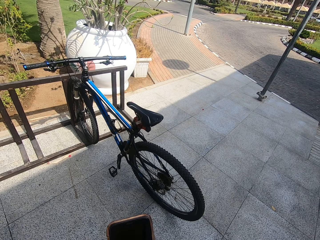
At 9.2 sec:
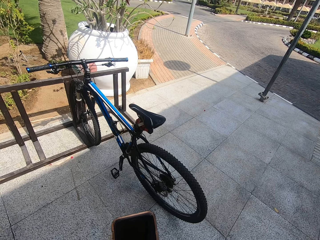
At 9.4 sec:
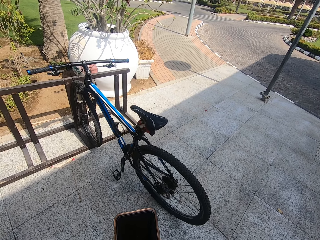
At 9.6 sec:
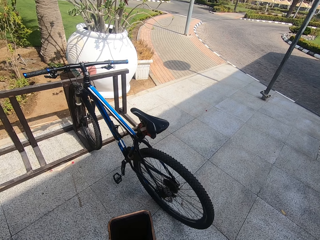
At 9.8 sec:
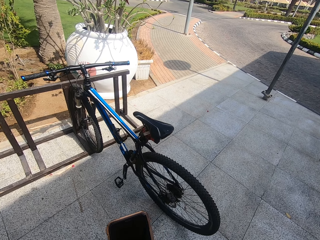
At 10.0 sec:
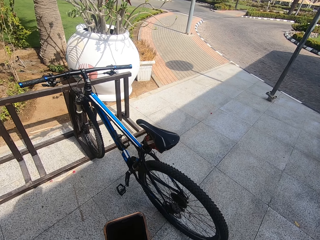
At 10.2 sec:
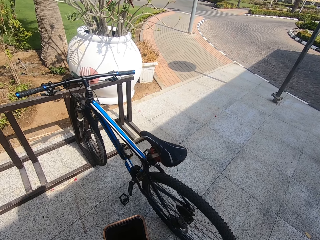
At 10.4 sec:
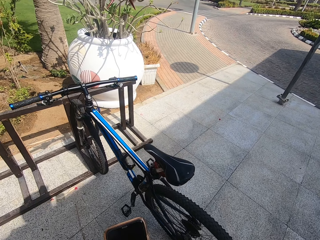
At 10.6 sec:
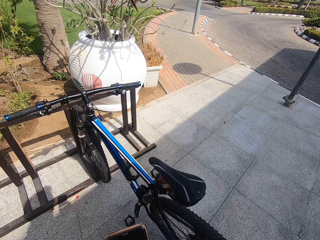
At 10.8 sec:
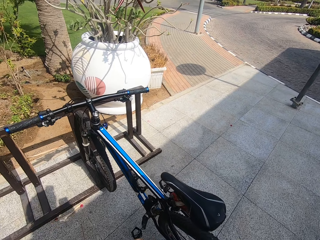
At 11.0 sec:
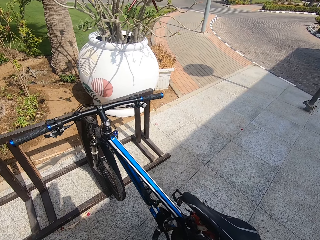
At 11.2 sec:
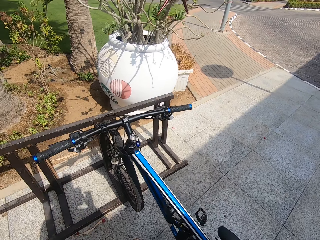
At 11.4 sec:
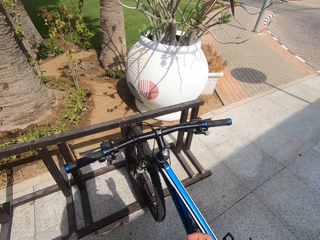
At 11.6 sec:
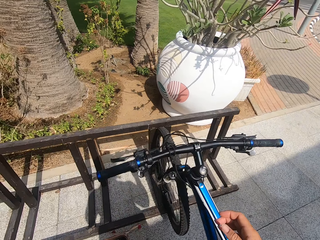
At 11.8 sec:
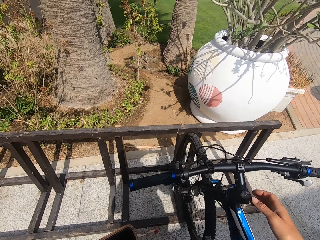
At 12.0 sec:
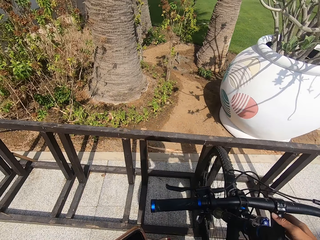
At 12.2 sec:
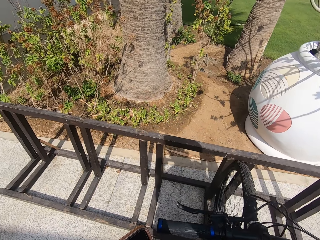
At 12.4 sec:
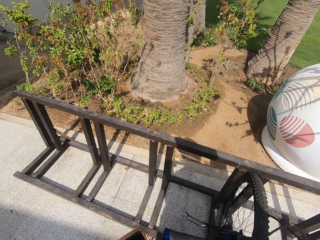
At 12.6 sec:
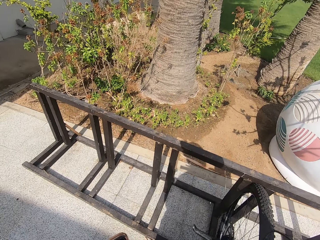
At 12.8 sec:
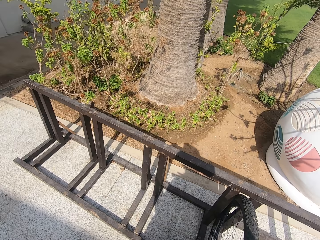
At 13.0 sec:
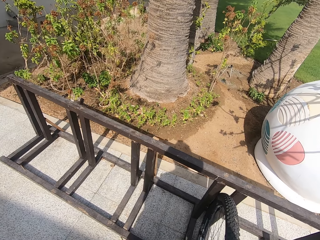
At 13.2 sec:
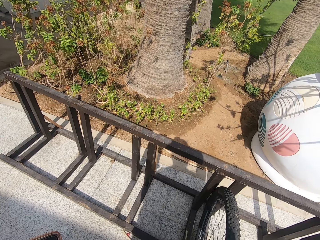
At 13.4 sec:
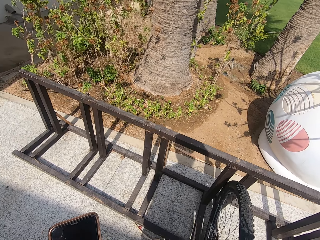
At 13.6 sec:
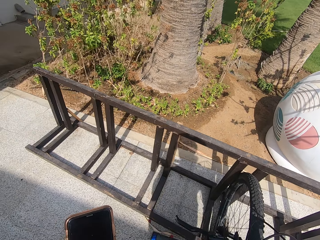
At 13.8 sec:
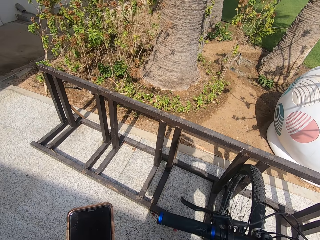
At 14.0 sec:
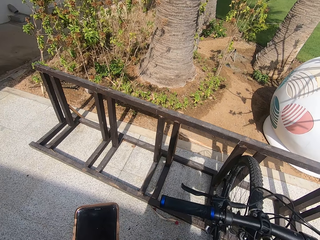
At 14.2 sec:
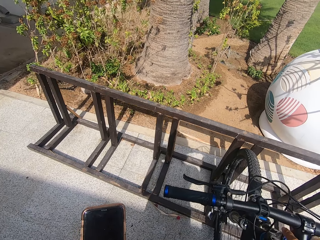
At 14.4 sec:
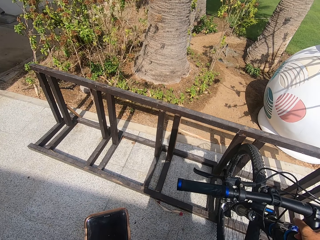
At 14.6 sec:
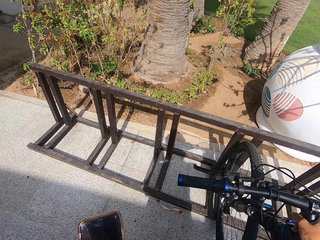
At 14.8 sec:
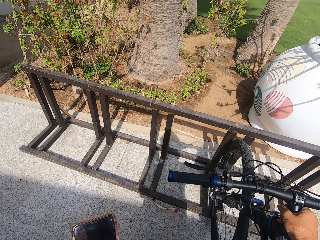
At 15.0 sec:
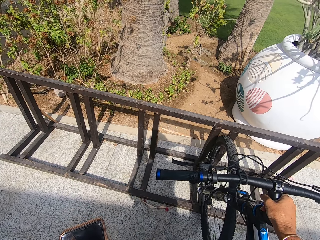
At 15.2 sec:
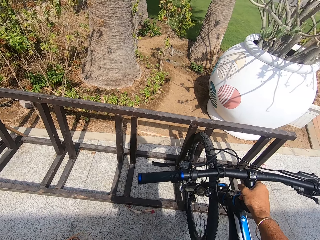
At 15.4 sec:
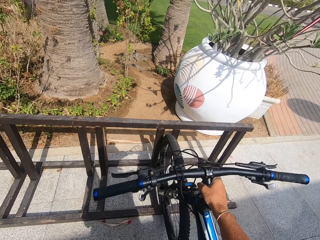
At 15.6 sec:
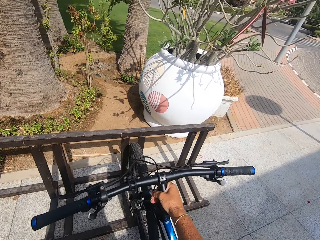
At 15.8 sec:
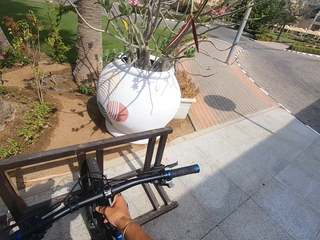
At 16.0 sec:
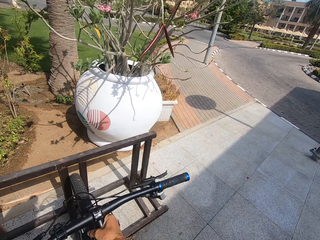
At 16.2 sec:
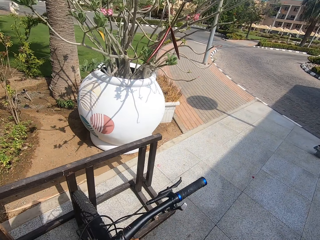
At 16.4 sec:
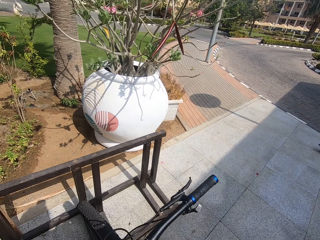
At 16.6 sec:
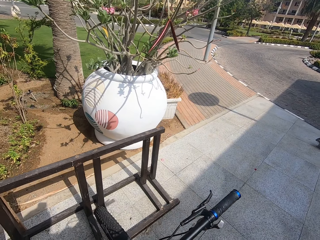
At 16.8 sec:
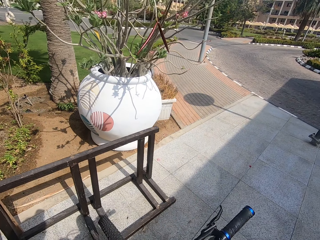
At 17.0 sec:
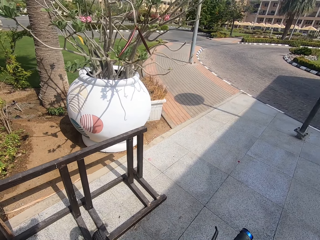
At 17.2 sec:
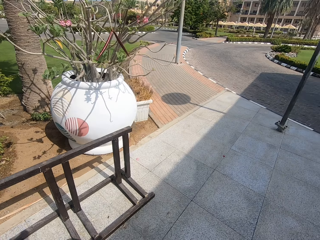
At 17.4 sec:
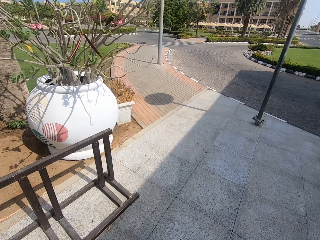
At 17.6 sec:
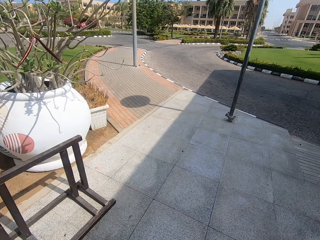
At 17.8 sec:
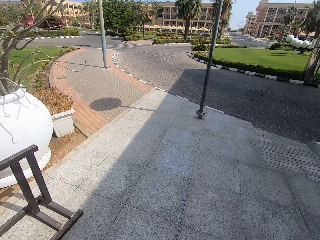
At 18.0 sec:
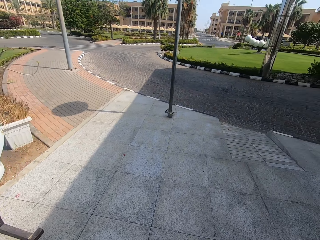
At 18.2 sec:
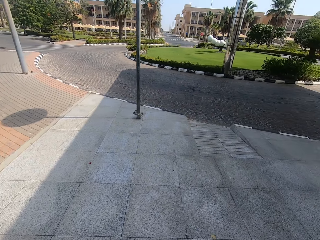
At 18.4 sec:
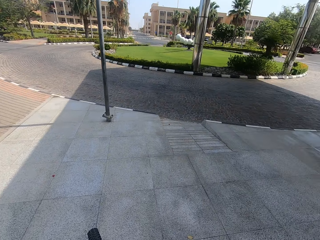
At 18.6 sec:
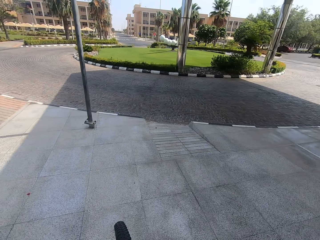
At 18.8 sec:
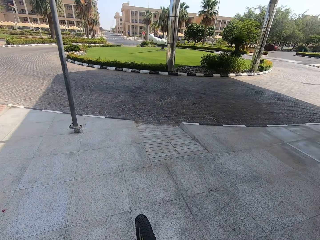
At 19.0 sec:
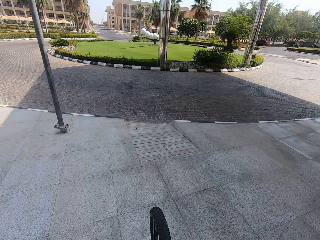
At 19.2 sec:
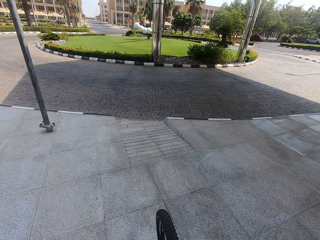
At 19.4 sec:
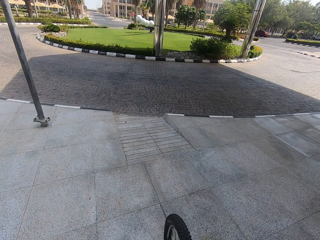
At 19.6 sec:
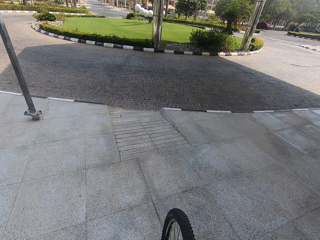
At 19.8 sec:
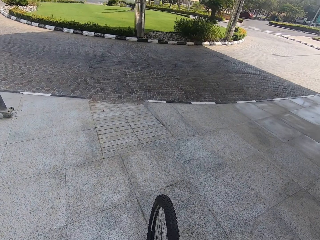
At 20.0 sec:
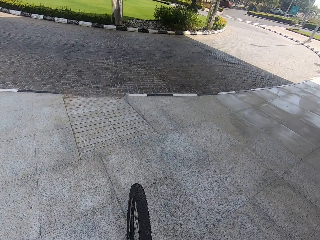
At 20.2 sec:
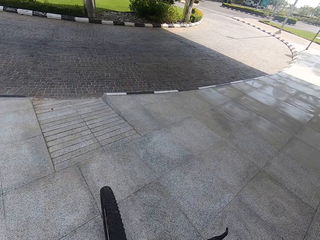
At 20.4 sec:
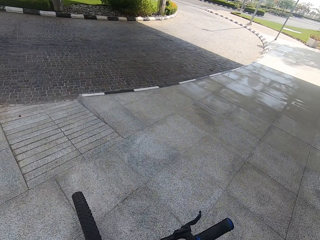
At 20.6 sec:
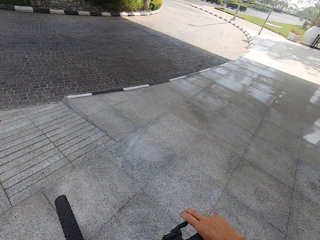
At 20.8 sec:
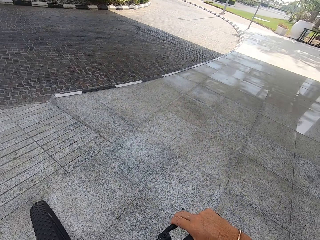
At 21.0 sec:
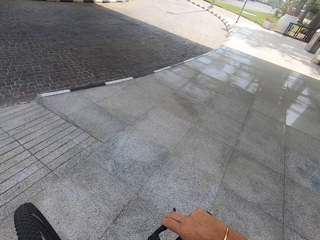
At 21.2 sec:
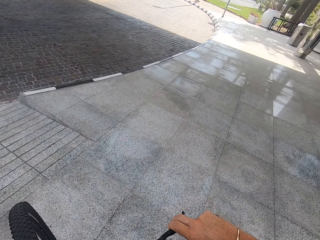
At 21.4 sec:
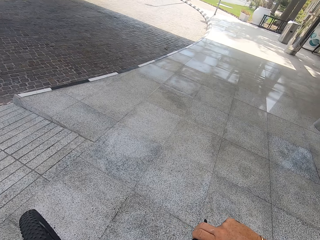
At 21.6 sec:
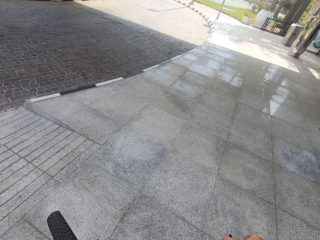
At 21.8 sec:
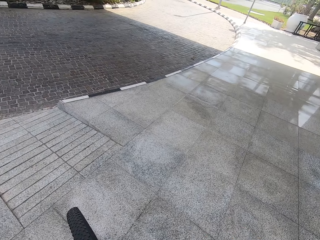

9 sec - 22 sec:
The camera wearer walks. They pick up the bicycle. They hold the bicycle. They pull the bicycle. They move with the bicycle. They ride the bicycle. They lift the bicycle.

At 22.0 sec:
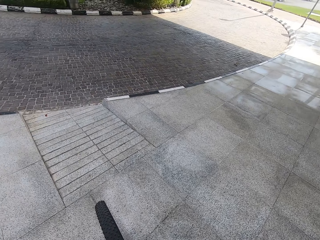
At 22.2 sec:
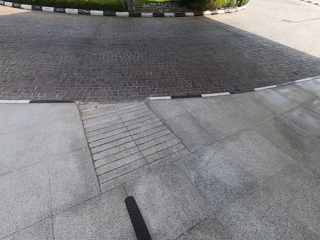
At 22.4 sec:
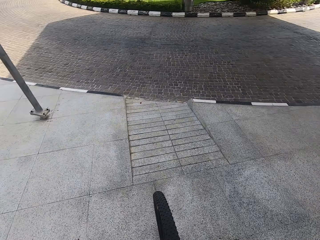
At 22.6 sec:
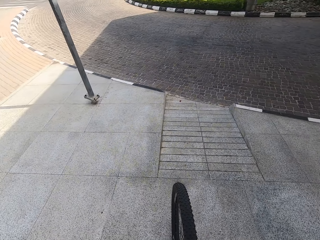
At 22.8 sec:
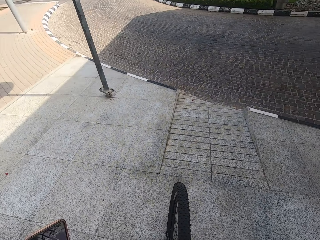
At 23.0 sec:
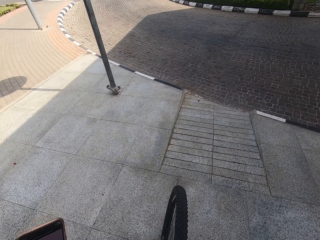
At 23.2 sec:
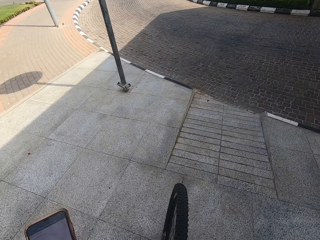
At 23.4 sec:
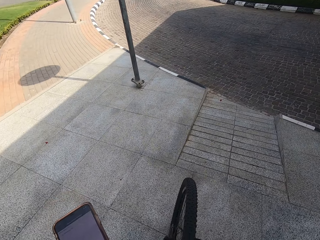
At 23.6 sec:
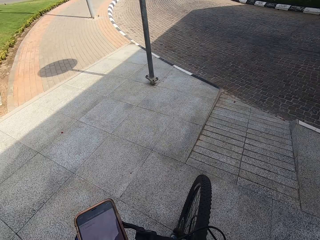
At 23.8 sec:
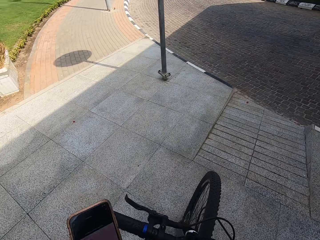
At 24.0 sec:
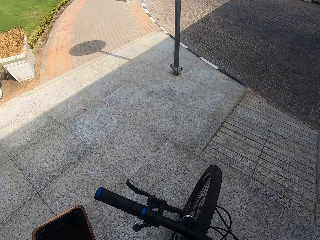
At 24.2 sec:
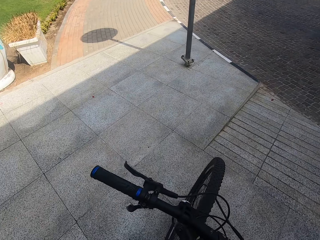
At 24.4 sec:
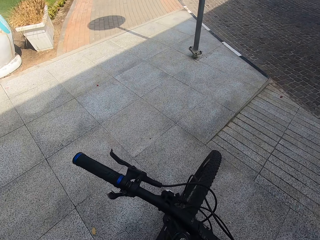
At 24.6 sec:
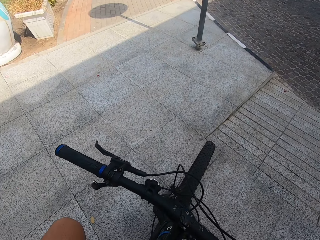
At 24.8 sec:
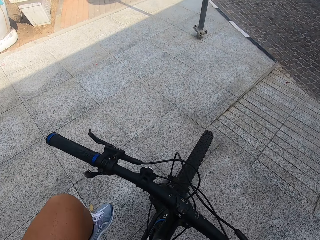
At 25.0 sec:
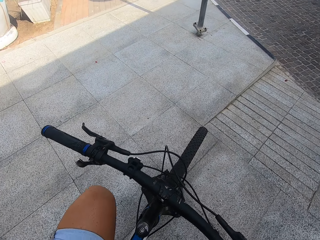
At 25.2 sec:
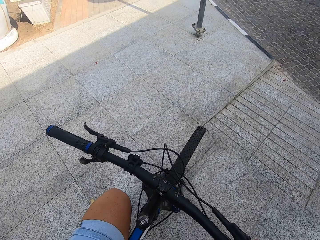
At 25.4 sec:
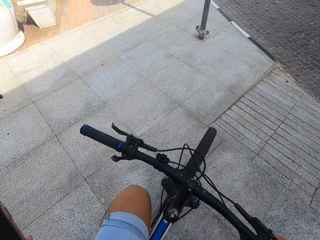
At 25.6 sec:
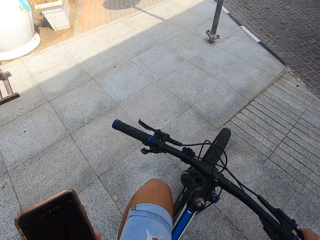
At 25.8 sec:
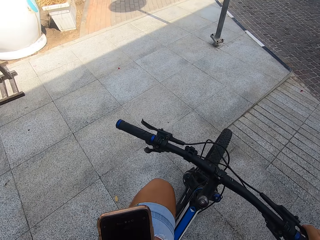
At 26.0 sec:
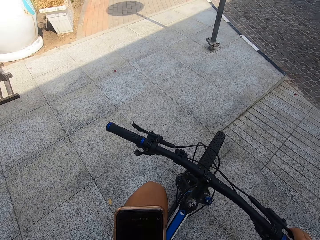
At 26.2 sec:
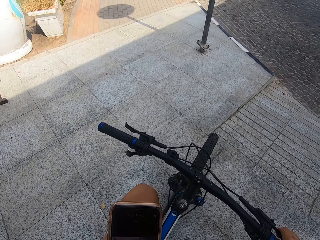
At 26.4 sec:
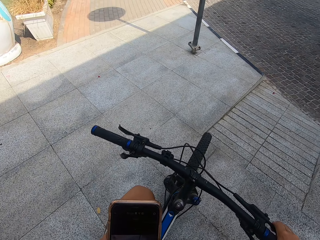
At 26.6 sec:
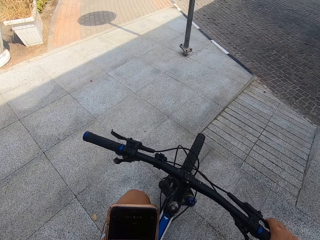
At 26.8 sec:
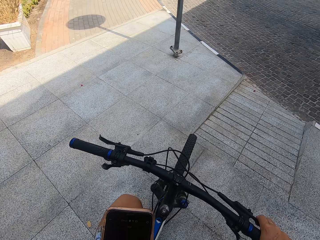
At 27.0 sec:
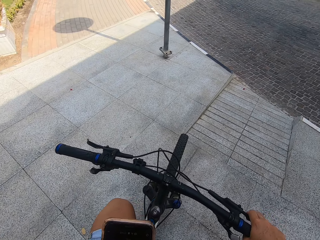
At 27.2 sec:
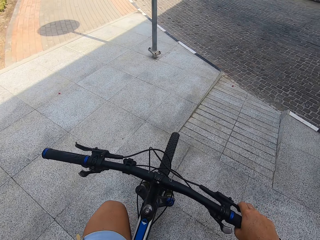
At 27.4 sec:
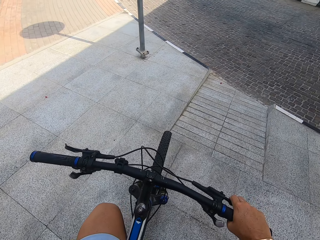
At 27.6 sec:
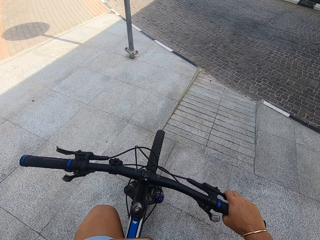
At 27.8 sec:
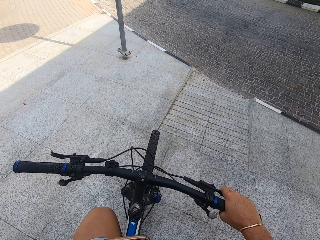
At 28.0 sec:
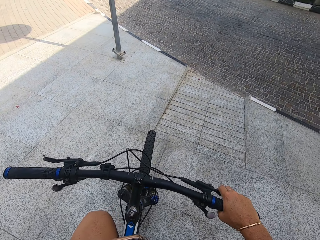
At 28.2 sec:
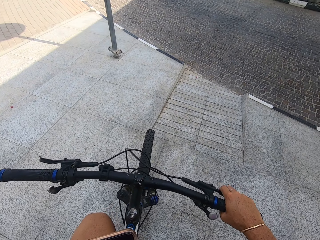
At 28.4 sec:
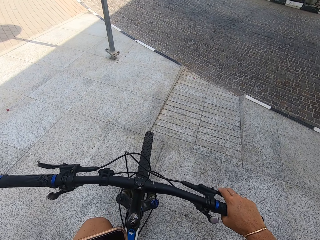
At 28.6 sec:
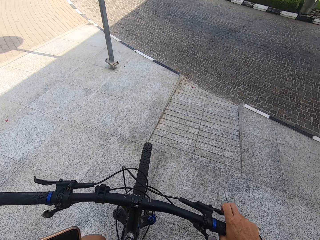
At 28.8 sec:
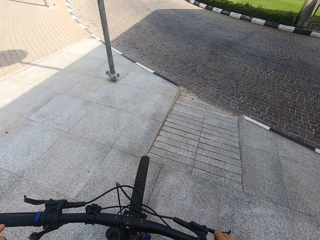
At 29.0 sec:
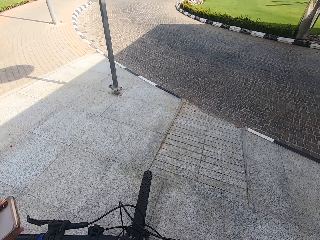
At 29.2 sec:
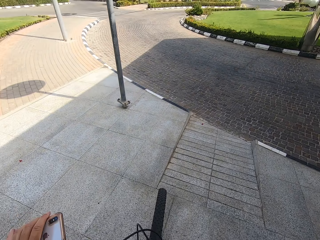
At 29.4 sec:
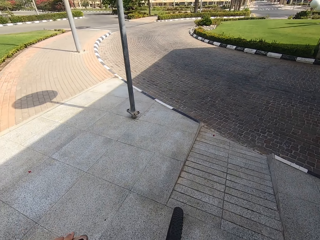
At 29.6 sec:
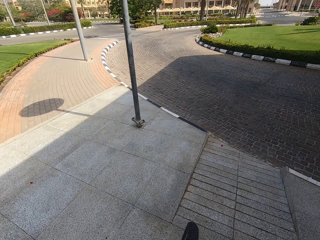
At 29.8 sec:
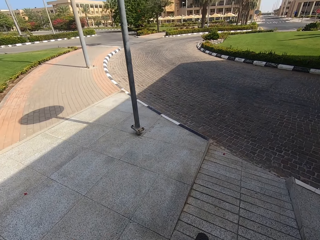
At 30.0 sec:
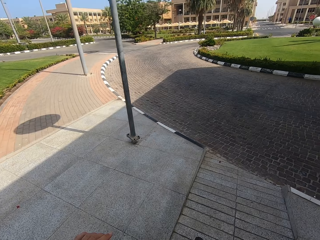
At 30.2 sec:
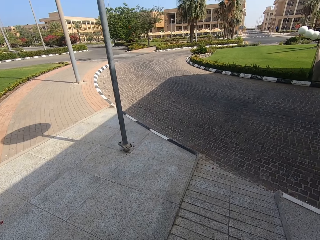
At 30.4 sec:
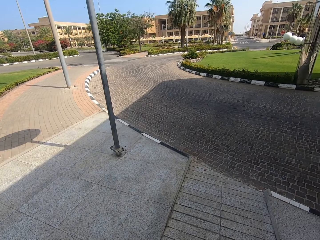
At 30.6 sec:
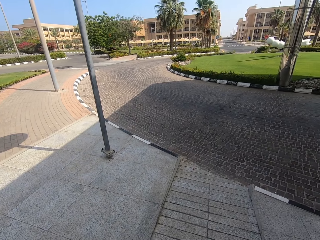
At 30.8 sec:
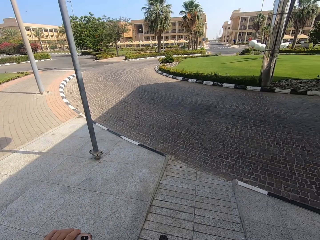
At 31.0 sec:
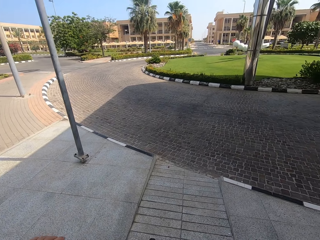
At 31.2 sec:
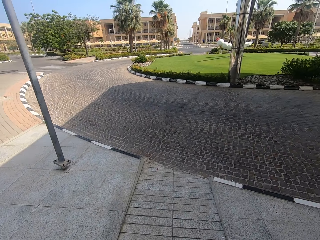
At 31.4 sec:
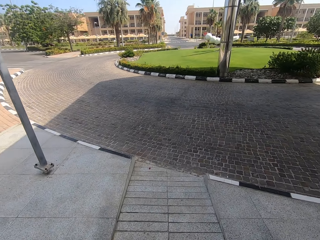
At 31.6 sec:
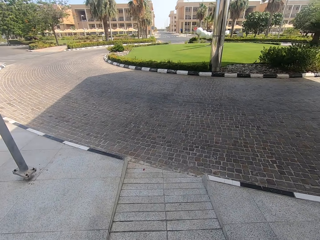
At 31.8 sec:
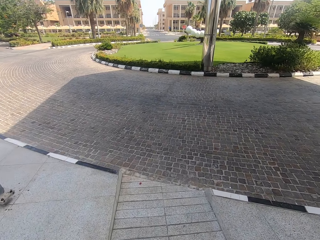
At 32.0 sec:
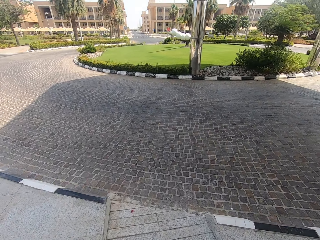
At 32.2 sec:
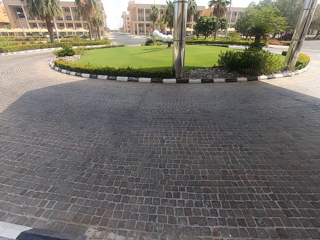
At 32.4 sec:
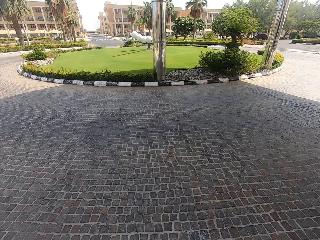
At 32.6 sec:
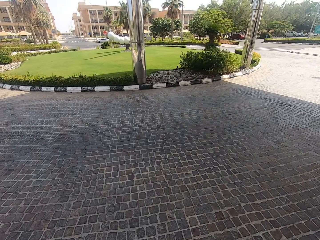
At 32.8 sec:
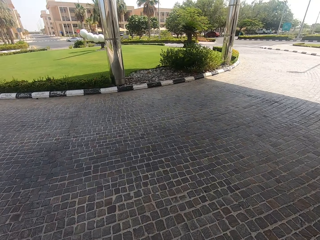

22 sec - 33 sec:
The camera wearer operates the phone. They hold the phone. They cycle.
